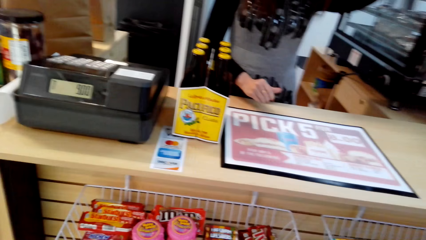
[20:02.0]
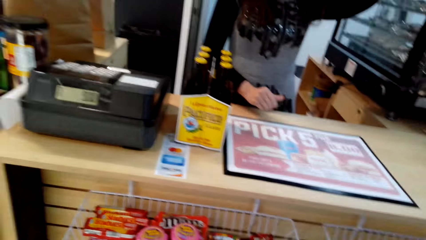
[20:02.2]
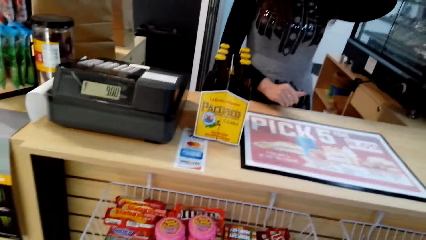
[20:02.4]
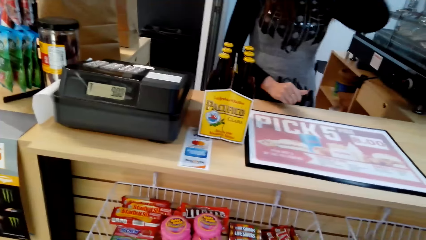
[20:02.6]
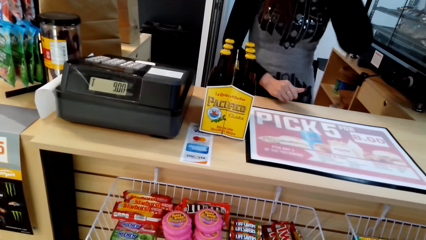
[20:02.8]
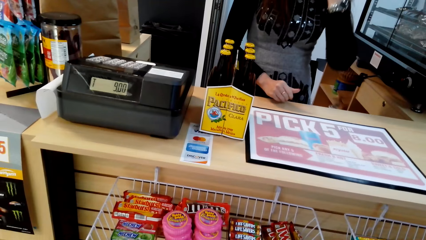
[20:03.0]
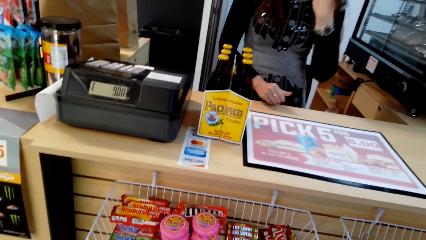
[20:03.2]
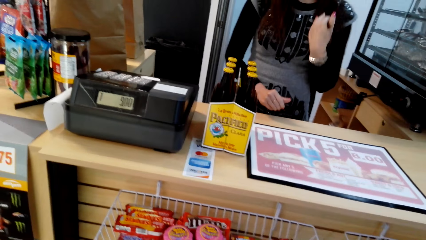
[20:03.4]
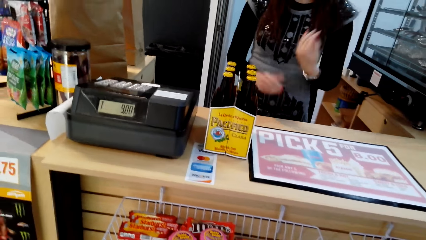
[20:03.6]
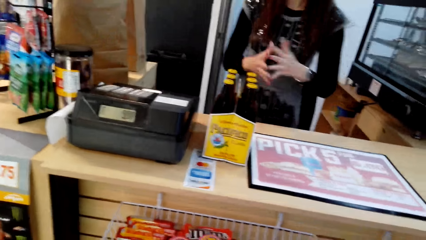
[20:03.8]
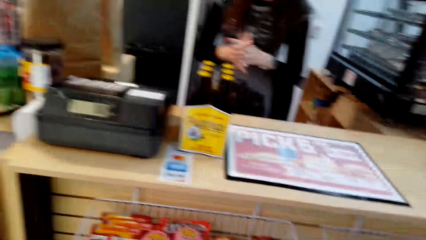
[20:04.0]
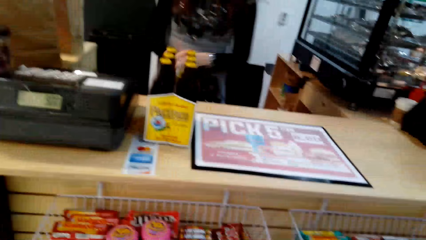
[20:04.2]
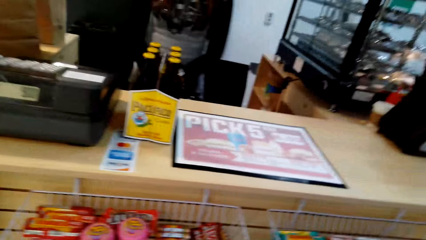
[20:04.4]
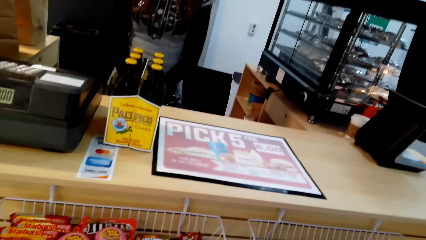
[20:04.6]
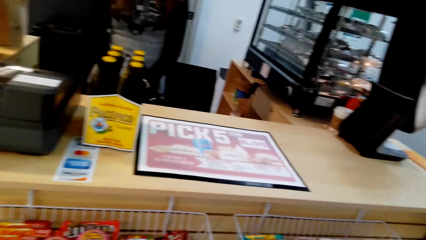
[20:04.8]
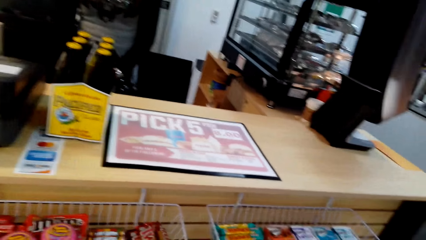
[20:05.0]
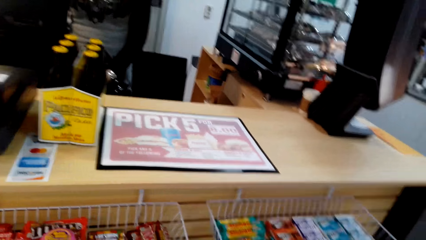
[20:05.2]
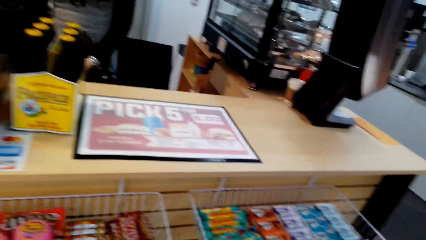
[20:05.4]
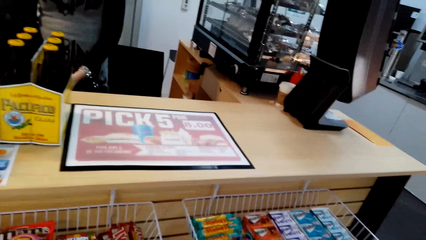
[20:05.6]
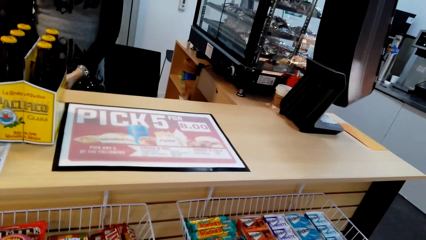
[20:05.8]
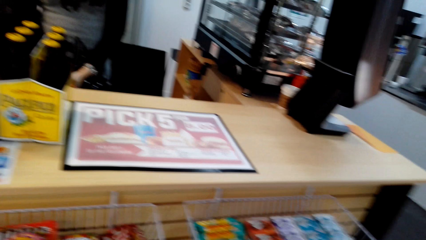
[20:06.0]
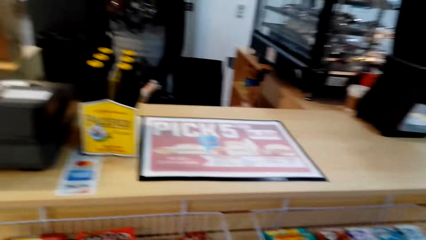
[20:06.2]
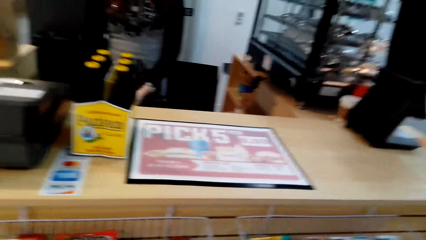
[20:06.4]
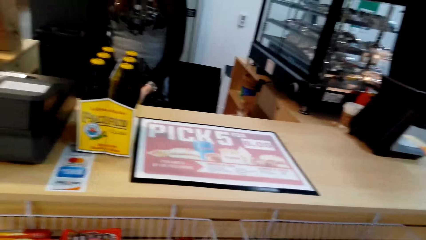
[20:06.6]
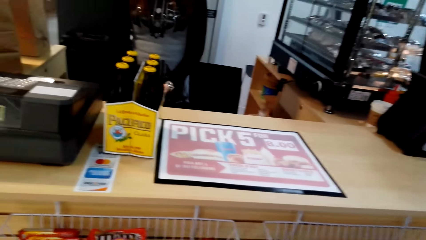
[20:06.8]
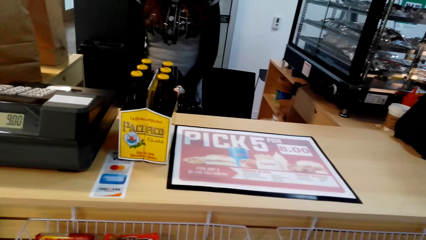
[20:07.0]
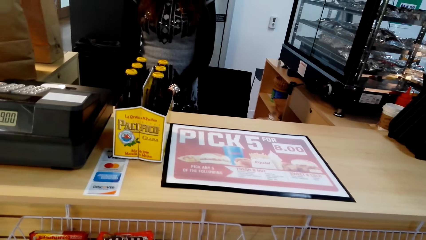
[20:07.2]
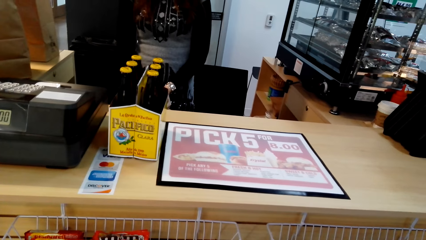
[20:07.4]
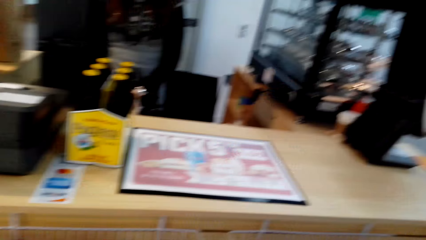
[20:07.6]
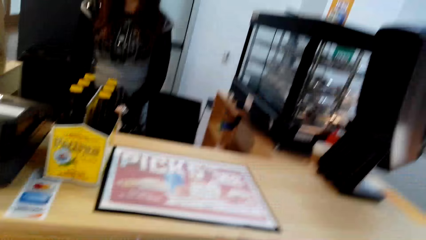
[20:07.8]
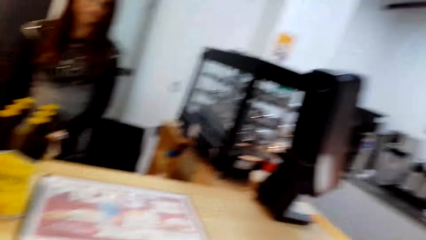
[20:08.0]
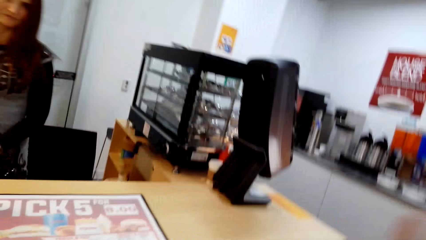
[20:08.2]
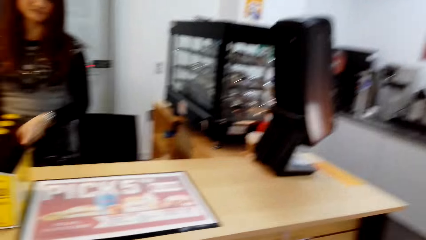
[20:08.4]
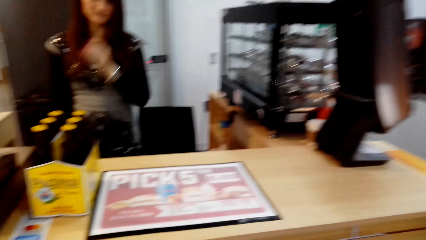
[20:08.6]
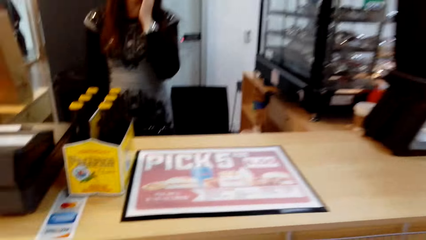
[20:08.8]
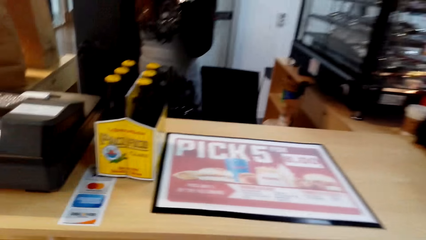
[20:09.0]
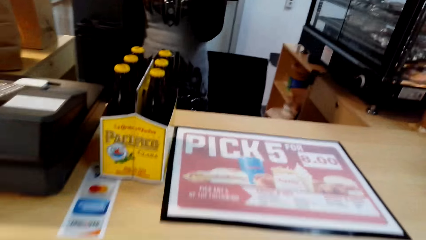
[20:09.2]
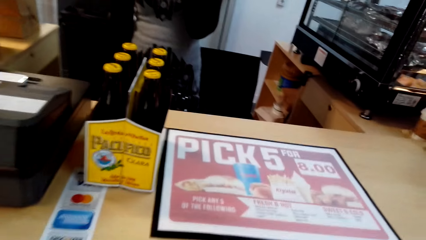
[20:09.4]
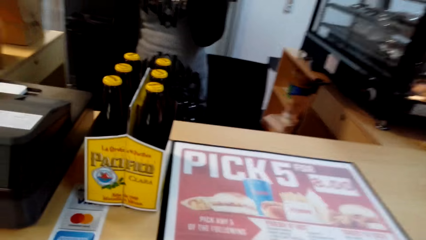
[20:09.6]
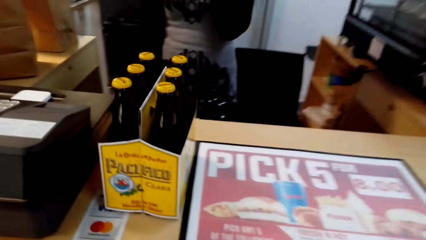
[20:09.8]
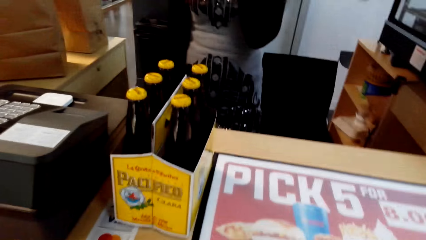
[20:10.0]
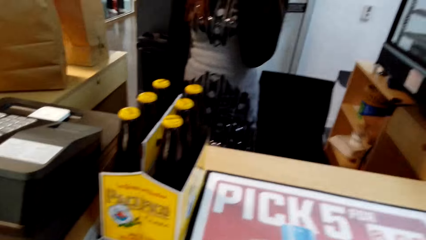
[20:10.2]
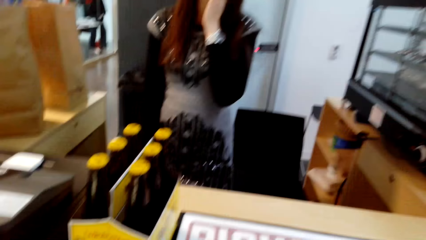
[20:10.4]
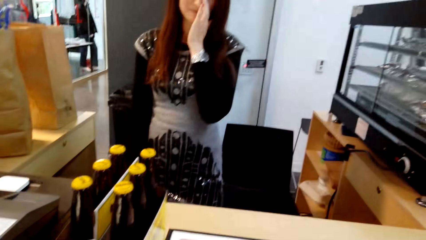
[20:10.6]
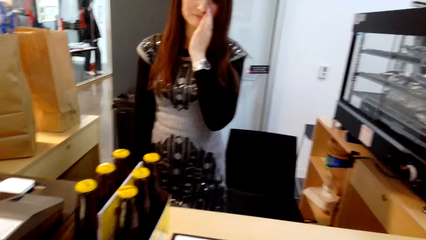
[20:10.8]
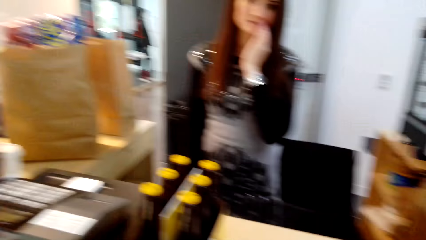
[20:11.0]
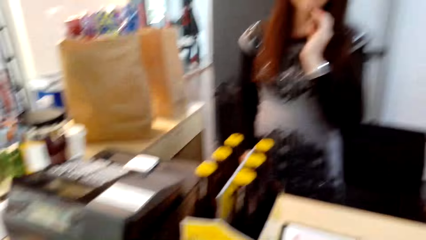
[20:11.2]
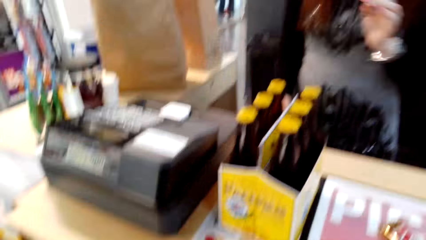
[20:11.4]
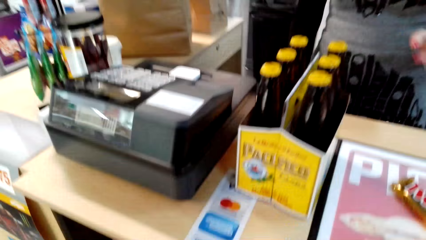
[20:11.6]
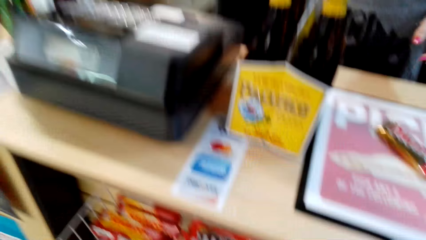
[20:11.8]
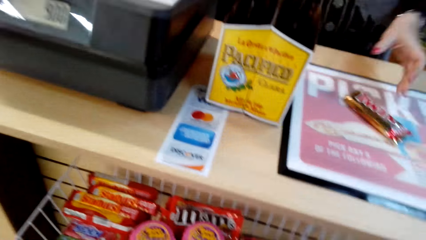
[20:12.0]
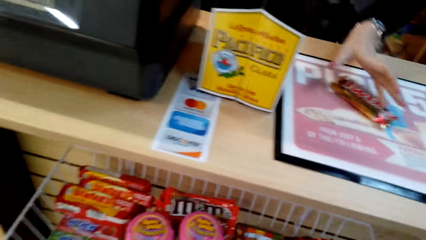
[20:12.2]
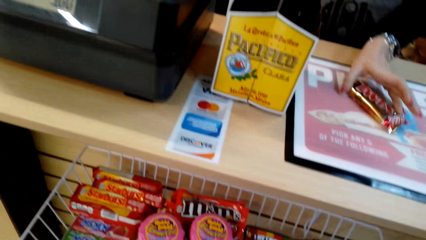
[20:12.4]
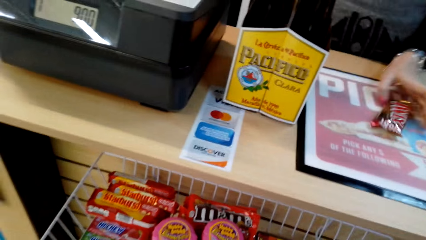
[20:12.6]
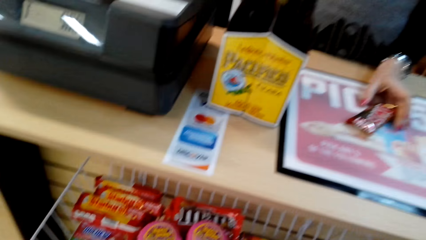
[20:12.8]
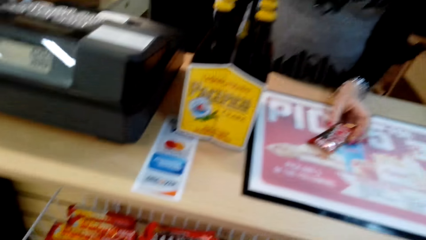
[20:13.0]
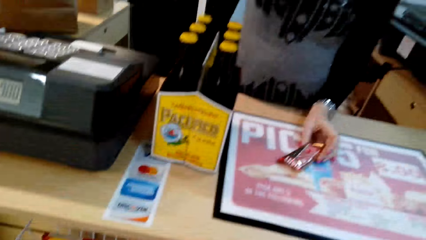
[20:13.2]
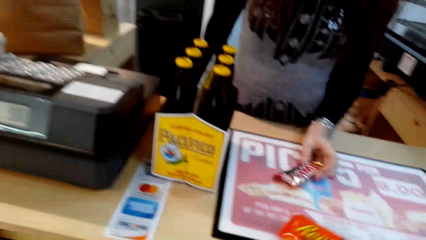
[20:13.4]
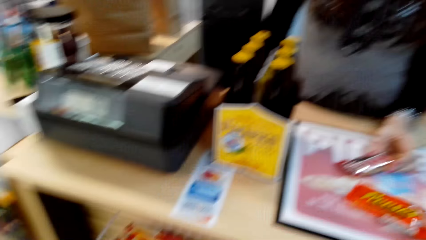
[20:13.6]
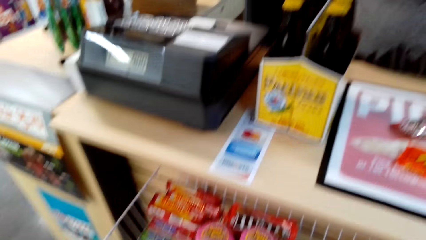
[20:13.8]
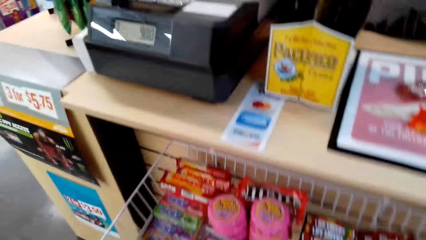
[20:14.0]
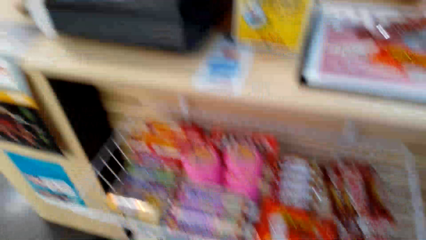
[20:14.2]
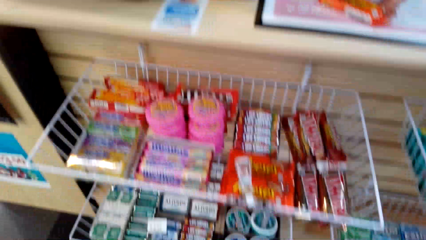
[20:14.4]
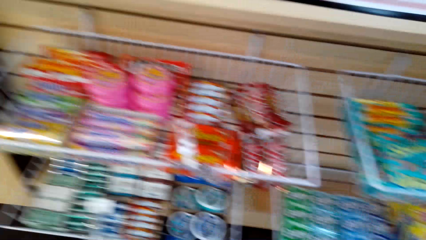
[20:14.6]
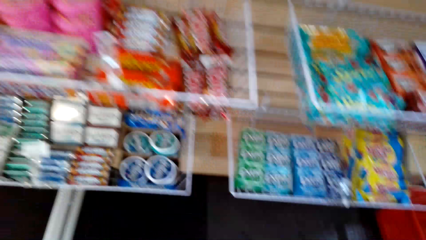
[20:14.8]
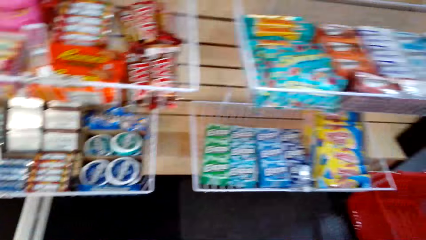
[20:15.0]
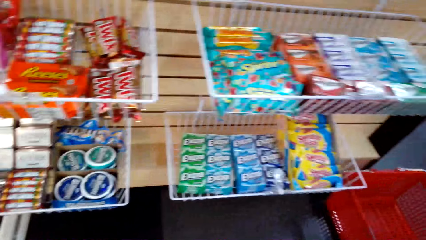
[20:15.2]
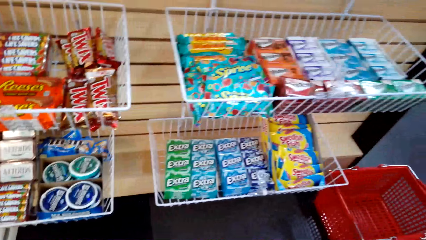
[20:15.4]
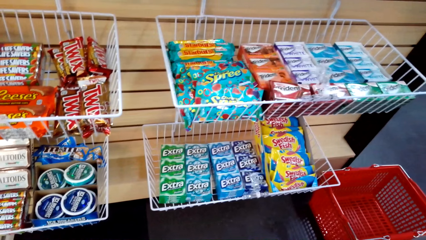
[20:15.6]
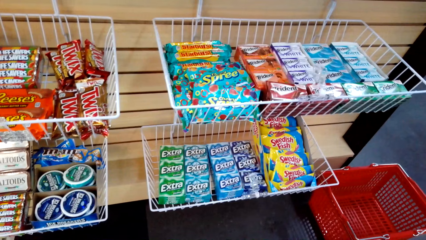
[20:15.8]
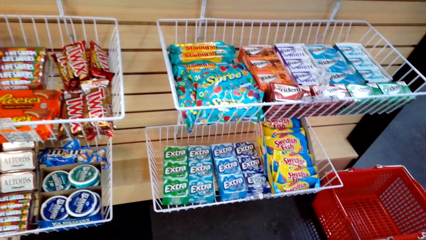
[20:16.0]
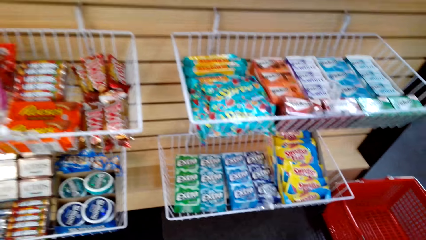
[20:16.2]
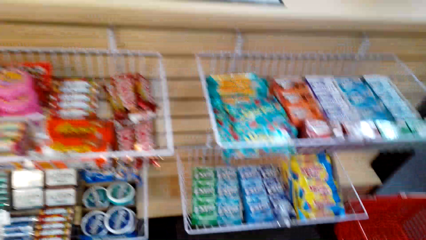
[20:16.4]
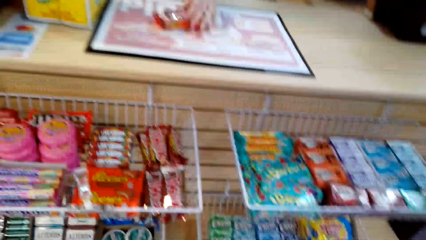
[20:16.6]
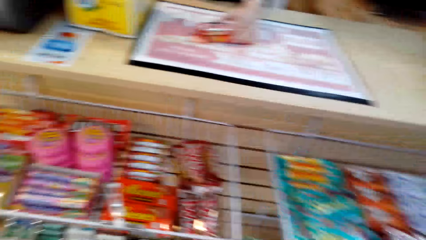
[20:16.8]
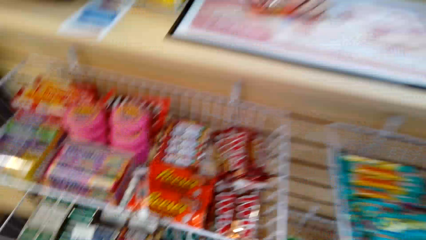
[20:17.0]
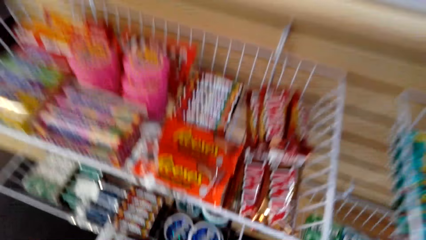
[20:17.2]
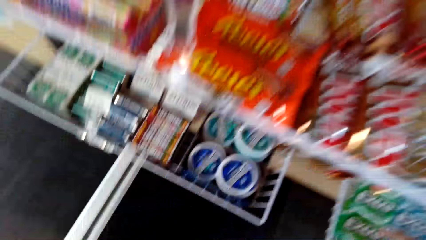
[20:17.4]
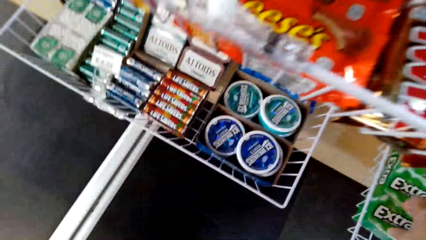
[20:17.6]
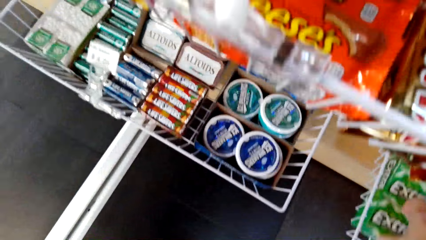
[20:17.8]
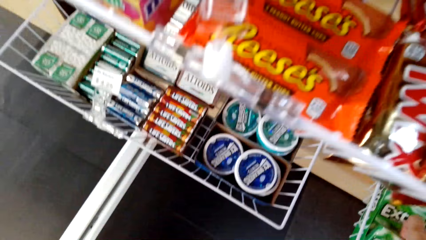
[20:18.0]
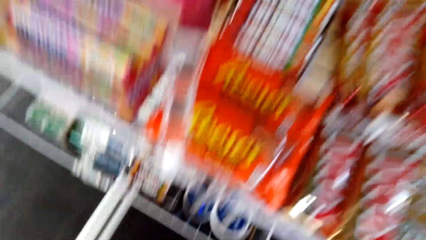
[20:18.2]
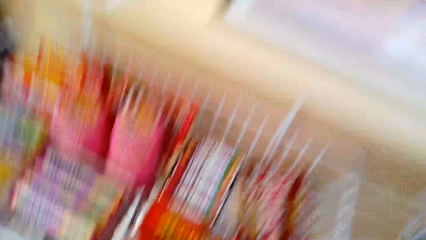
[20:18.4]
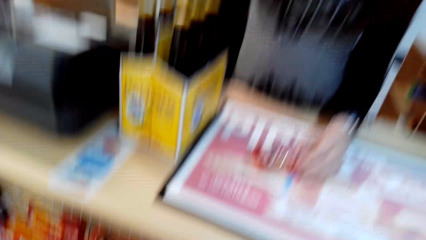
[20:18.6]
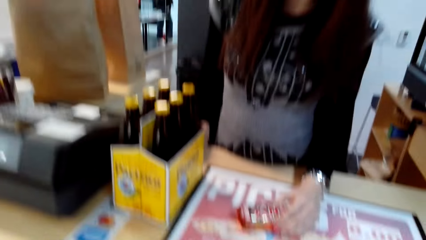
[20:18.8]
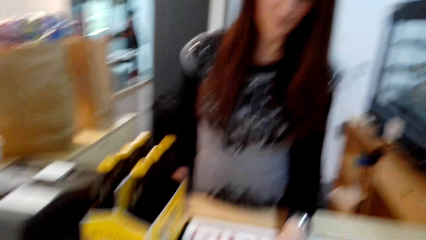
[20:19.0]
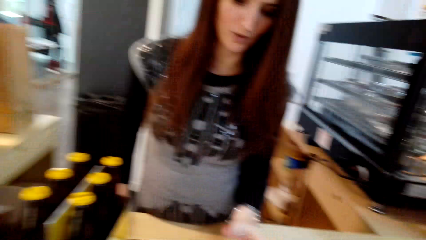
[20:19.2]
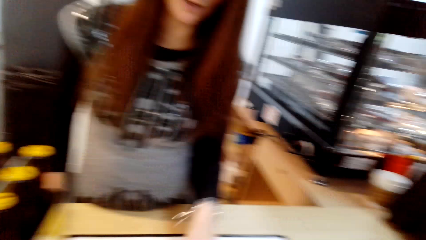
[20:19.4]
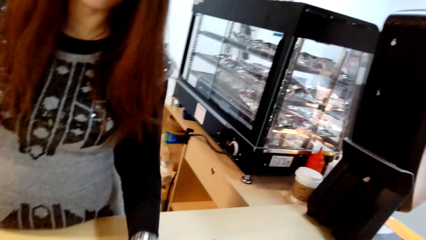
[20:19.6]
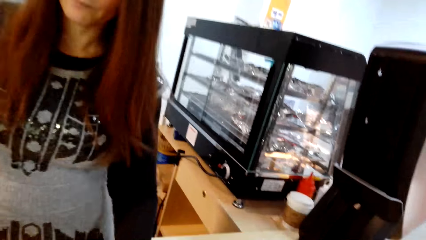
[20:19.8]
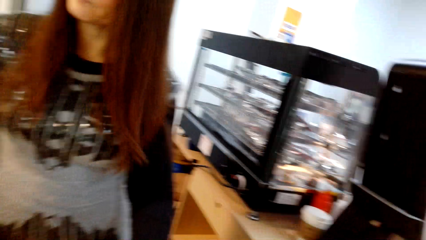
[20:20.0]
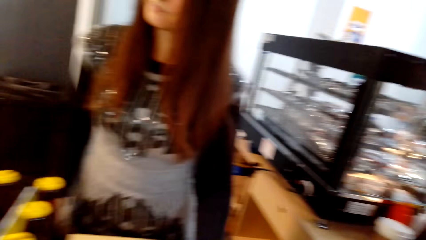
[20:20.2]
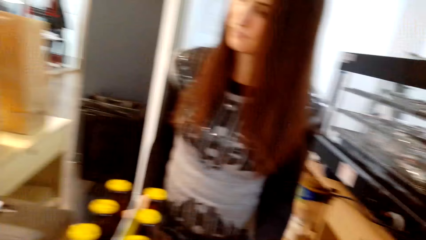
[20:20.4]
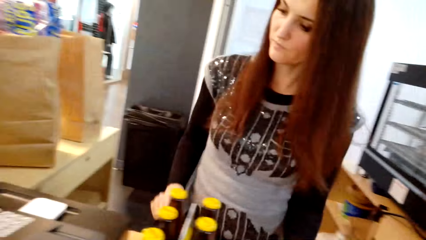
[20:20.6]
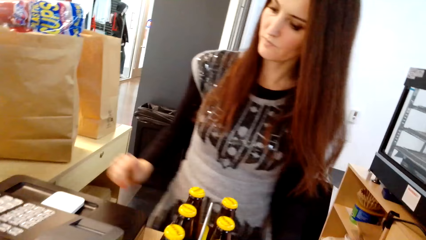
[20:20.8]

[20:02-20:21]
A lady touches the hair. The lady converses with the camera wearer. The lady crosses the hand. The camera wearer looks around. They converse with the lady. The lady touches the face. The camera wearer throws a pack of chocolate or Twix on the counter. The lady picks up the Twix. The camera wearer drops something. They look at the trays of chocolates and chewing gum. They converse with the lady. They pick up the chewing gum.
